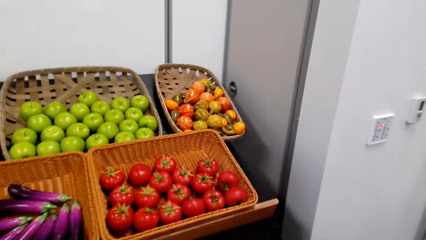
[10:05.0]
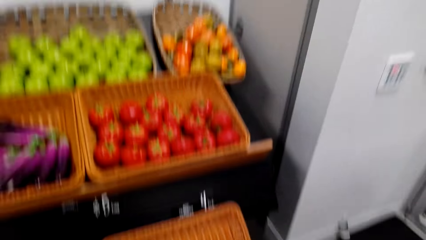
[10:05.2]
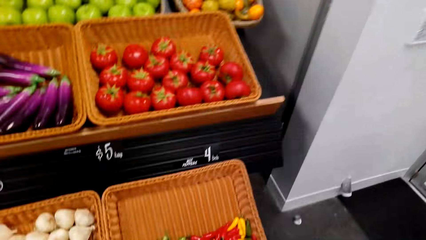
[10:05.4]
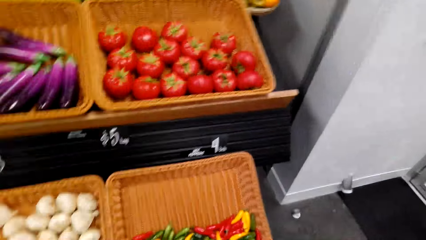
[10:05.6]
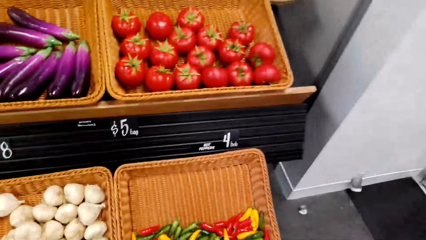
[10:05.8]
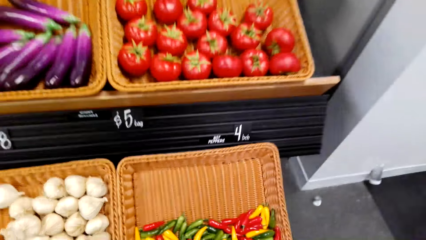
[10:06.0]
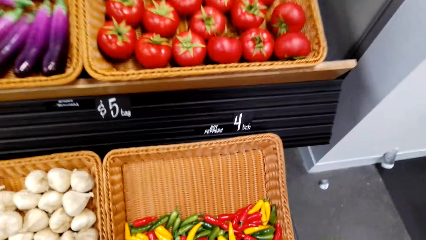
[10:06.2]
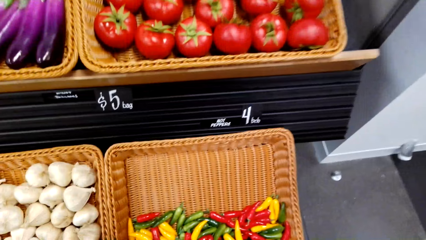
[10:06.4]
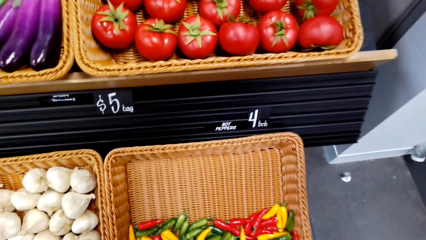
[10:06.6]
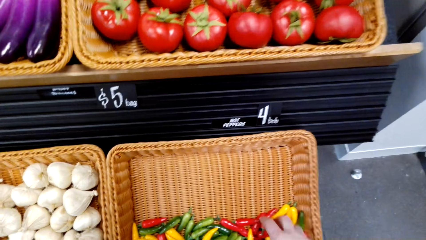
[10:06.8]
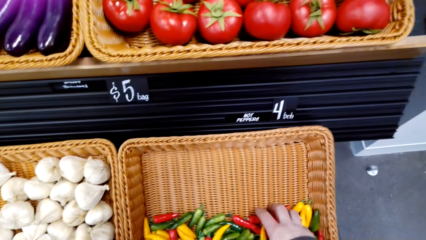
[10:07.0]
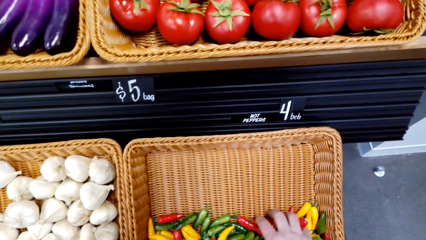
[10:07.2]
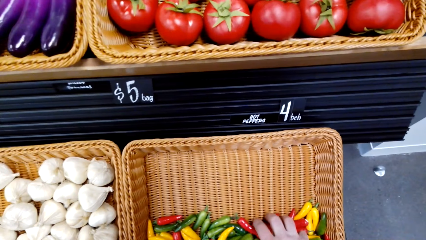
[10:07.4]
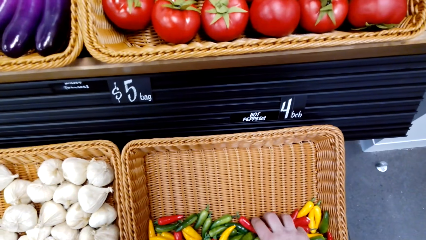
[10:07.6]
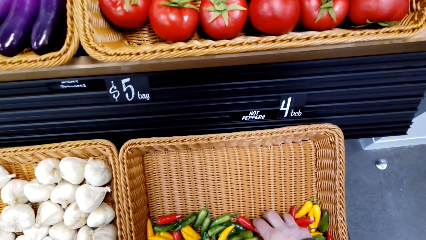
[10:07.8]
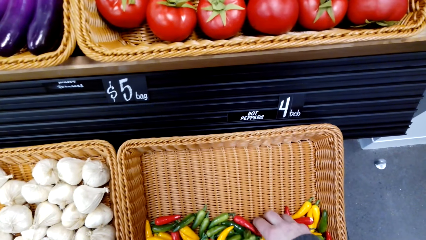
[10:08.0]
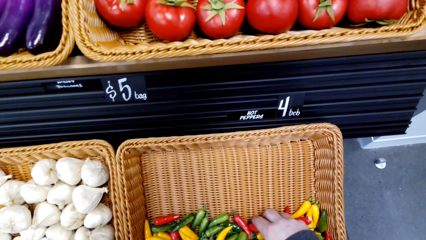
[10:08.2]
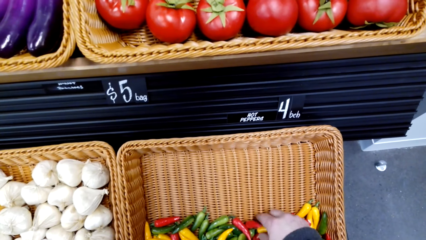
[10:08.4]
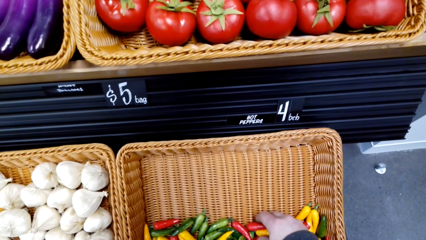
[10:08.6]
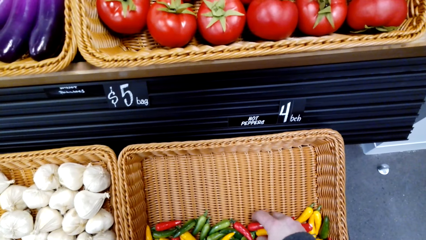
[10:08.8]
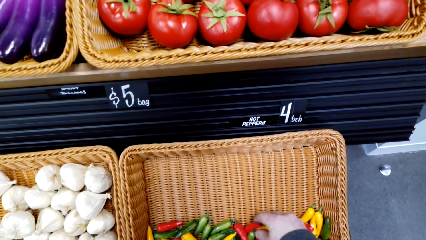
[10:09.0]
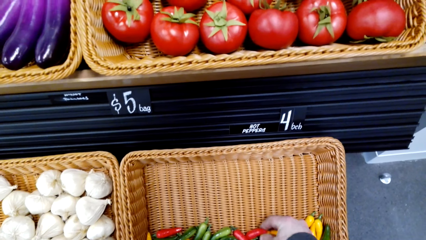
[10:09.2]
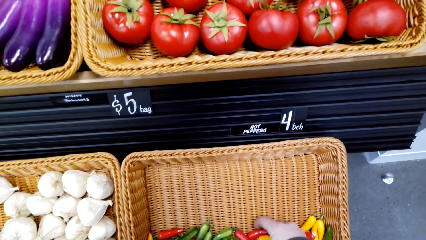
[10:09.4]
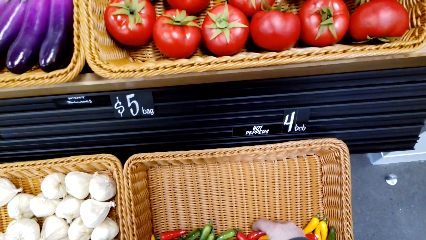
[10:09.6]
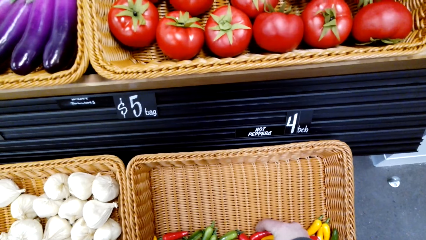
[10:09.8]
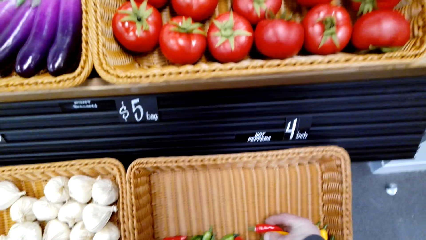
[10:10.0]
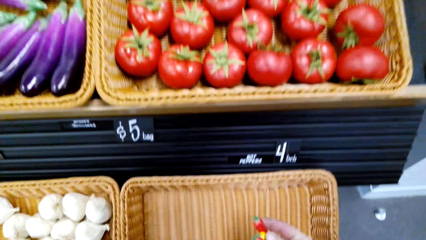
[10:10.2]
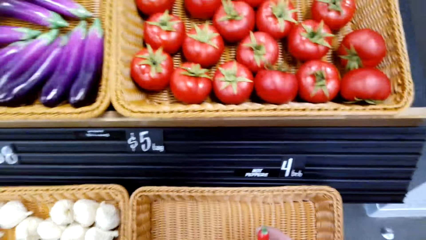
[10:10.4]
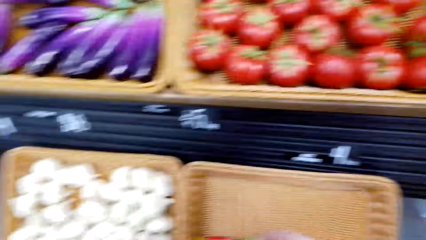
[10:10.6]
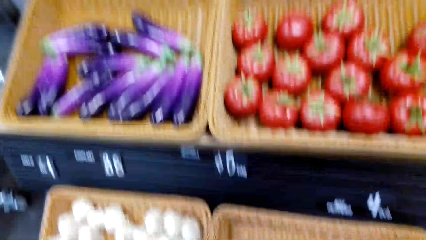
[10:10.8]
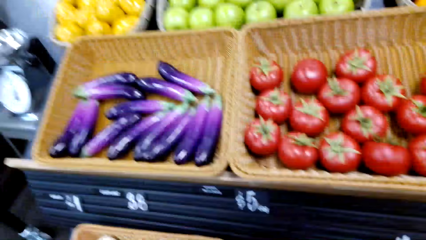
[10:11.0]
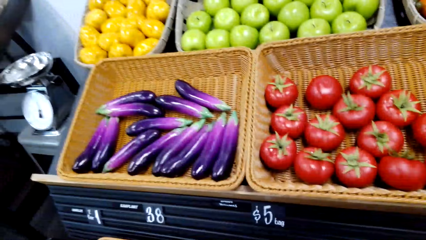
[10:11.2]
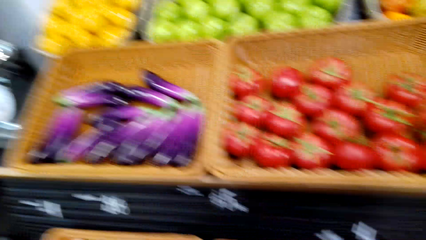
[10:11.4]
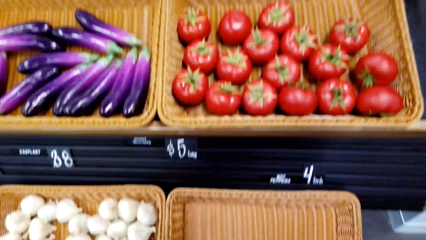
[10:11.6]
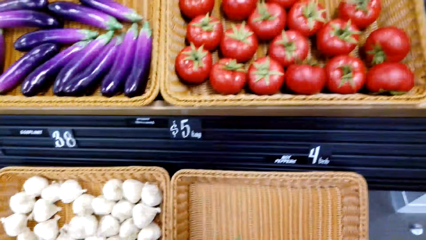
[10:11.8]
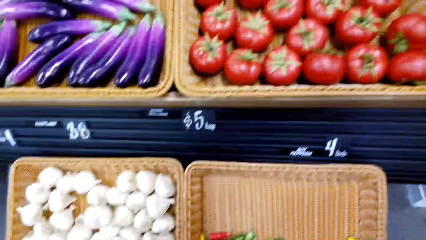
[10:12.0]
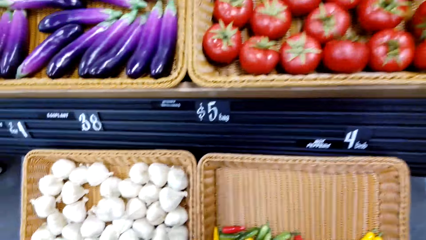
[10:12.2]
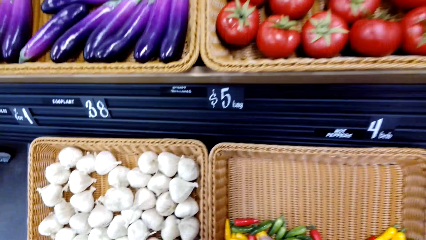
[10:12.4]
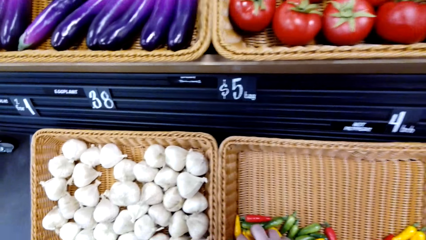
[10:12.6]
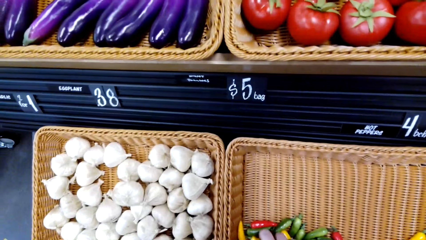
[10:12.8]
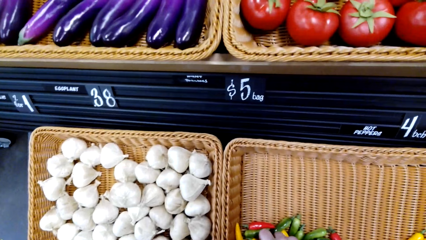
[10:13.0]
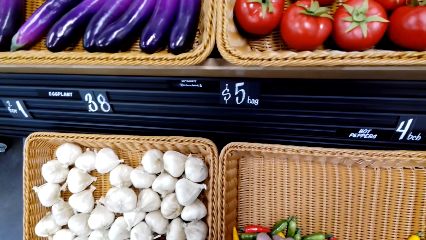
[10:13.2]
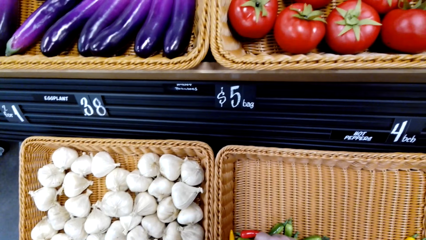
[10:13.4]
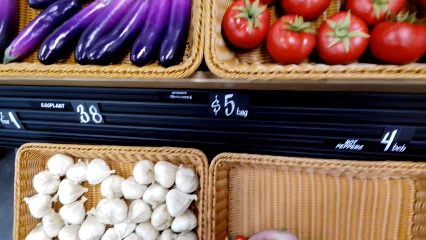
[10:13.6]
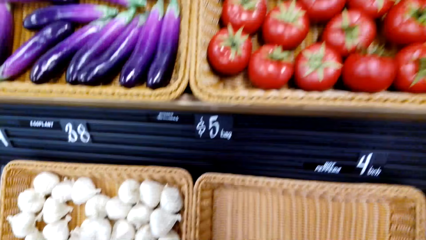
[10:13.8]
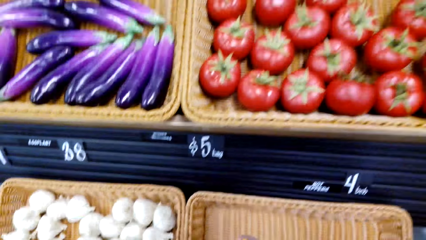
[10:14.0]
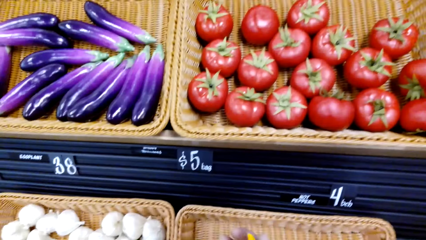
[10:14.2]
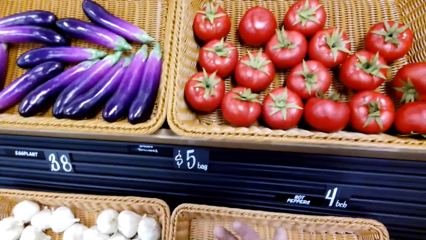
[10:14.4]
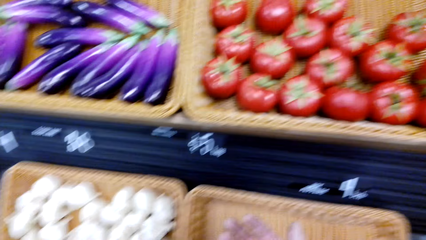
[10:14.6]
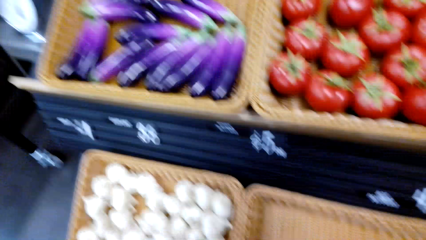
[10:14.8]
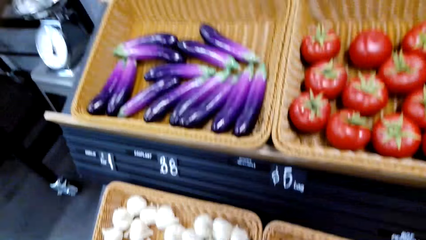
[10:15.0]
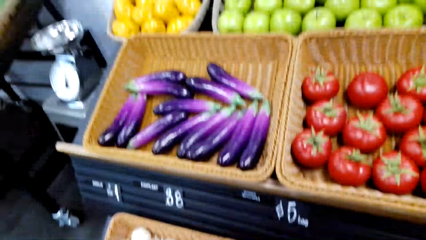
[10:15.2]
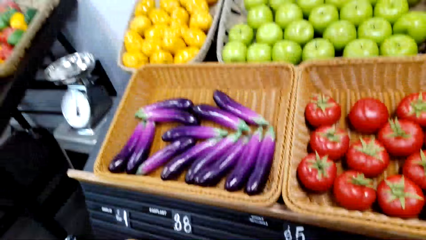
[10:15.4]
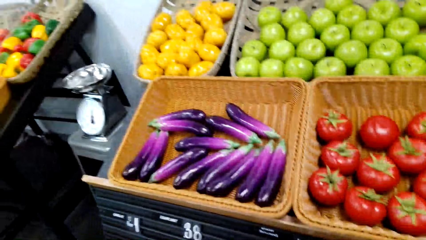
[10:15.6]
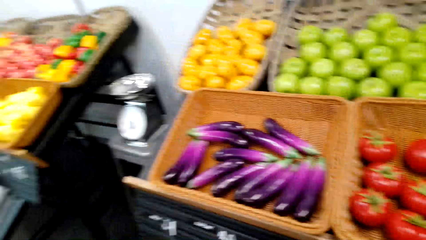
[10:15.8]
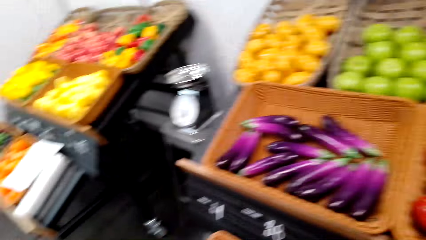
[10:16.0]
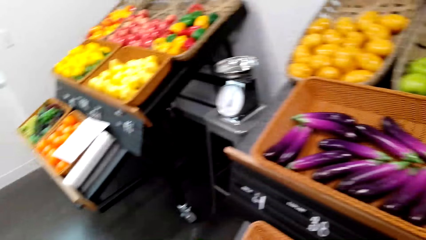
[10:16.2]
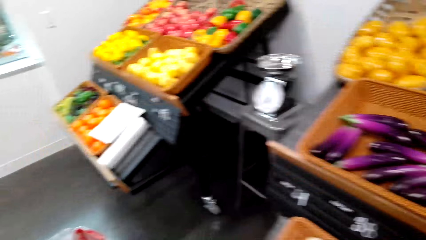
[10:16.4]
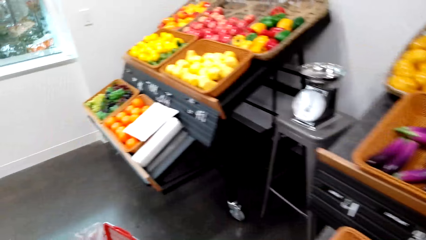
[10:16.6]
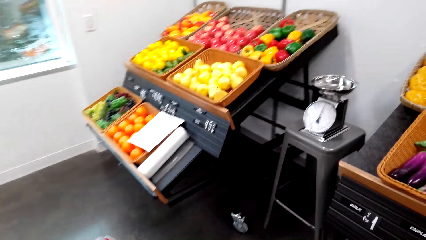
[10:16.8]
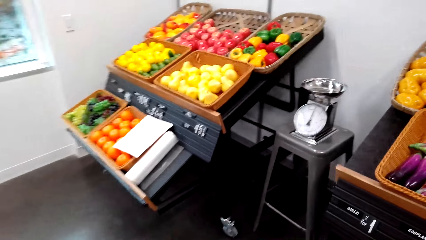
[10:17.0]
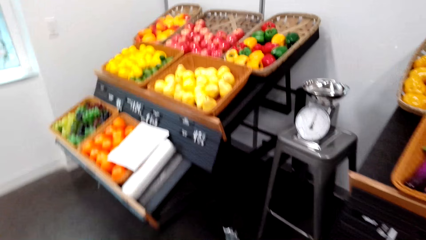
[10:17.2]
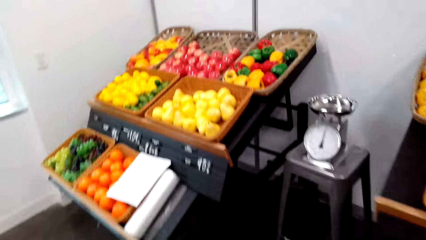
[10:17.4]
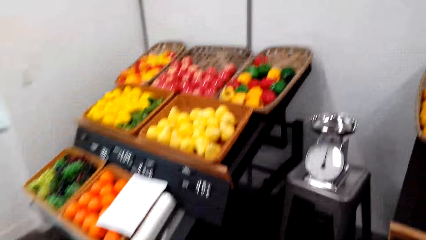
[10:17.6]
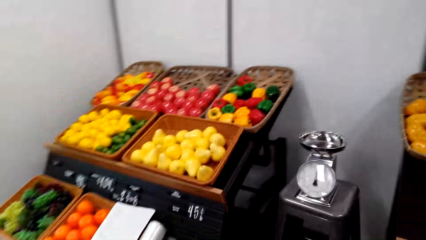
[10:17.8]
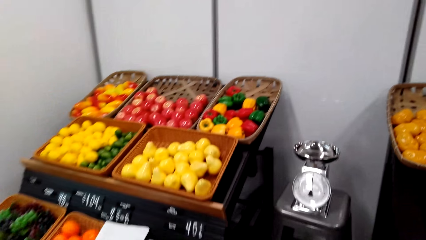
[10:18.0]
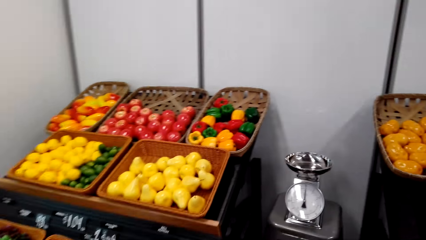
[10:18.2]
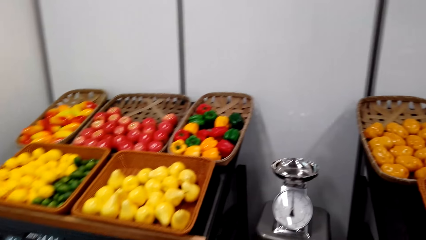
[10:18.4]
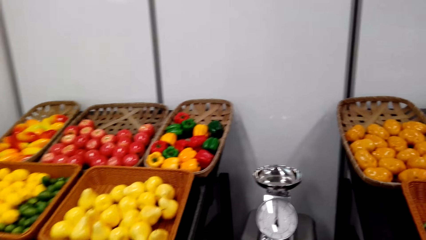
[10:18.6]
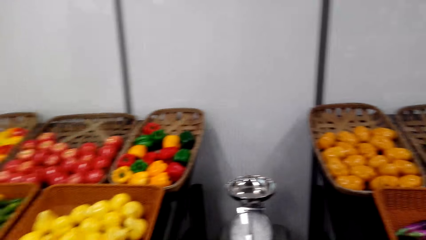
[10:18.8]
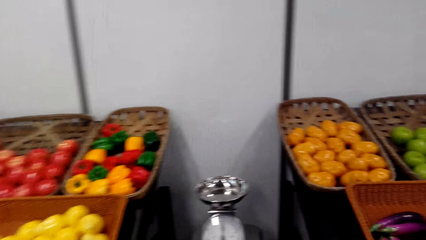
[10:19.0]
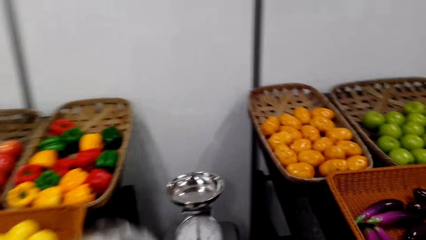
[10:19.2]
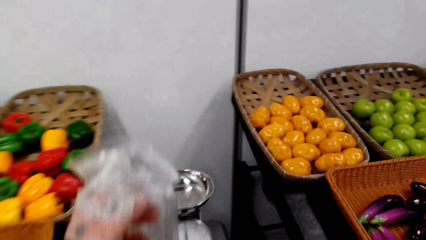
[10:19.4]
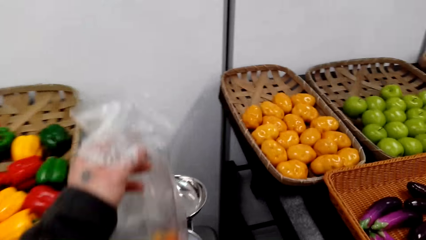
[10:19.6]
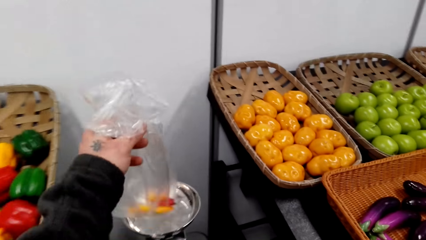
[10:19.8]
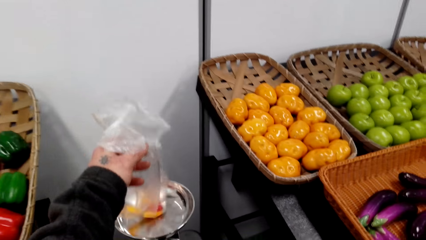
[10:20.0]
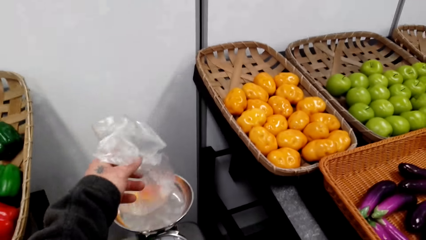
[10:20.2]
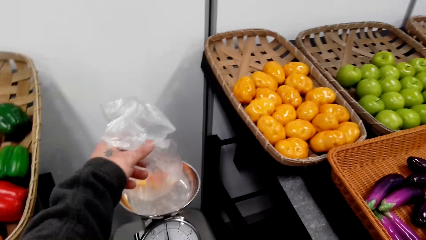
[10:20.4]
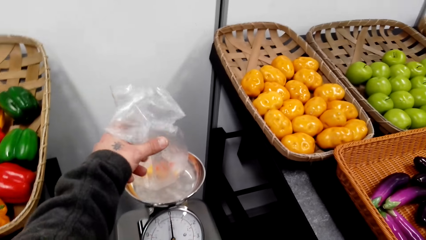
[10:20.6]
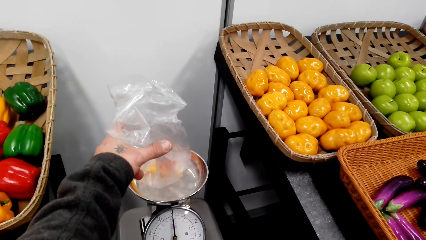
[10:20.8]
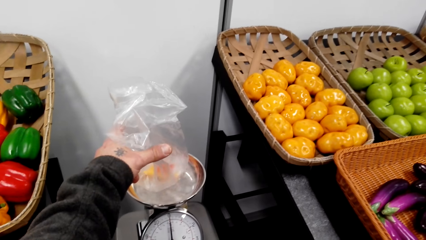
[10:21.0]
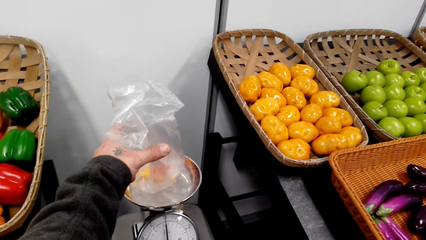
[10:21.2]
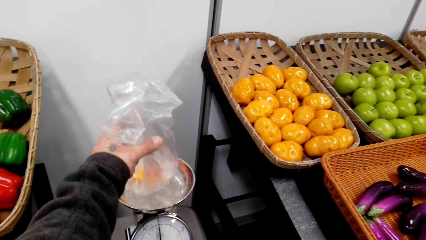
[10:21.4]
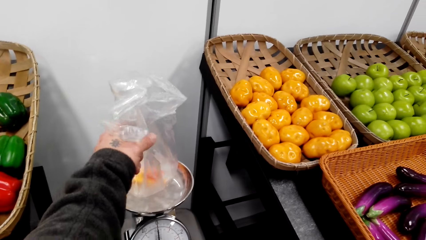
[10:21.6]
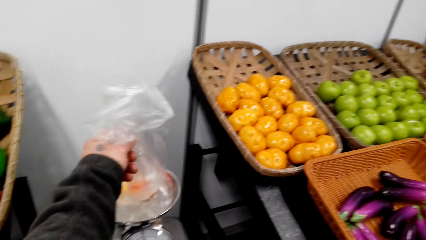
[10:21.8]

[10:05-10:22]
The camera wearer collects the pepper. They pick up the pepper. They put the pepper in the packet. They look around. They put the packet of pepper in the weighing scale.
